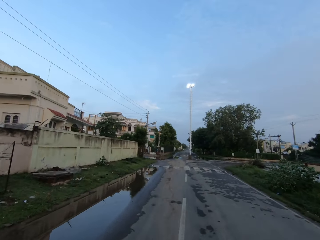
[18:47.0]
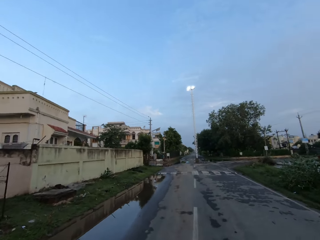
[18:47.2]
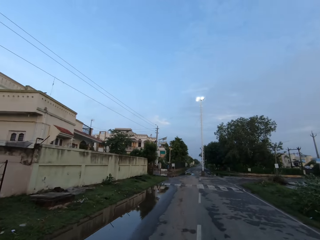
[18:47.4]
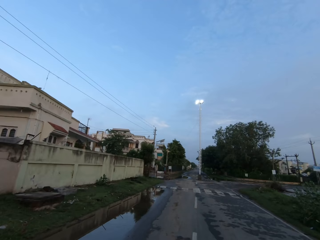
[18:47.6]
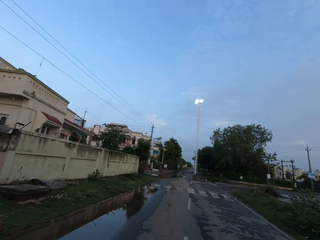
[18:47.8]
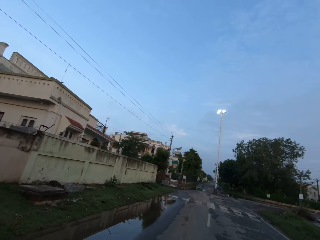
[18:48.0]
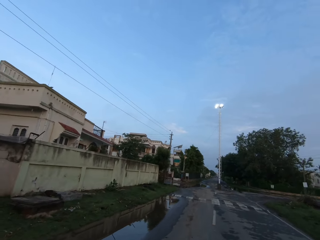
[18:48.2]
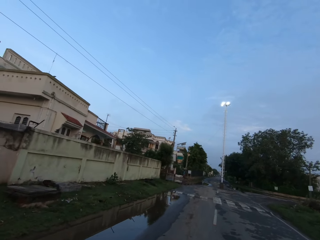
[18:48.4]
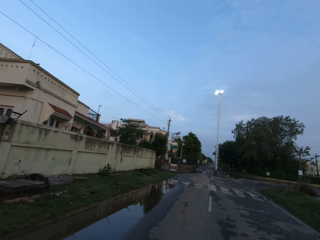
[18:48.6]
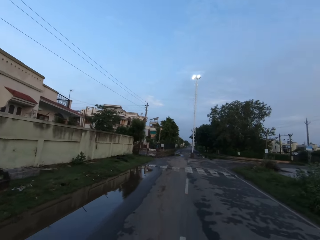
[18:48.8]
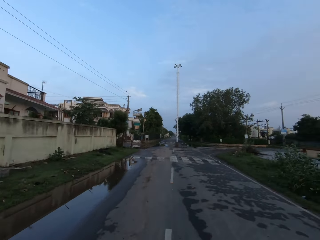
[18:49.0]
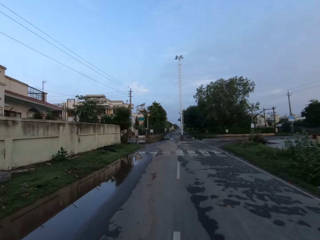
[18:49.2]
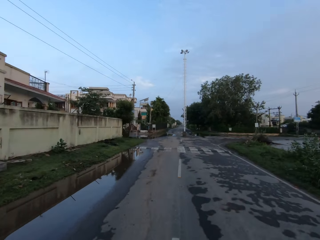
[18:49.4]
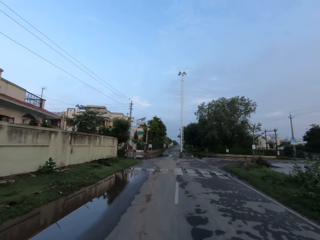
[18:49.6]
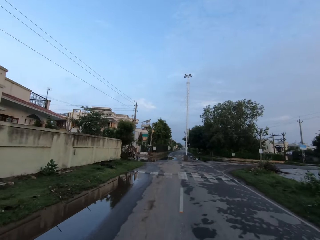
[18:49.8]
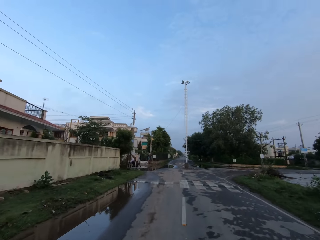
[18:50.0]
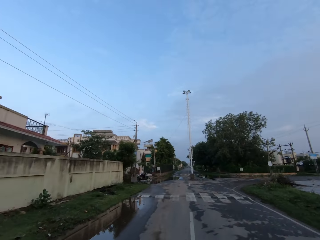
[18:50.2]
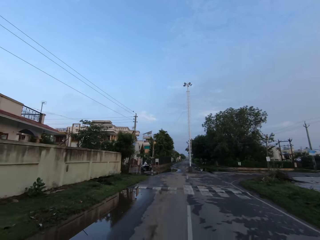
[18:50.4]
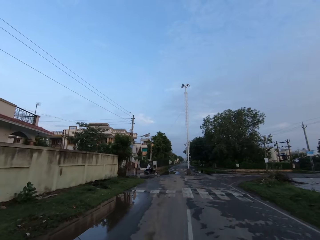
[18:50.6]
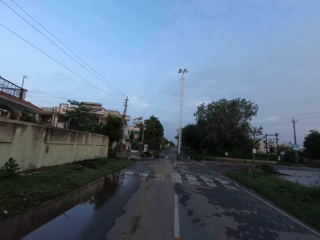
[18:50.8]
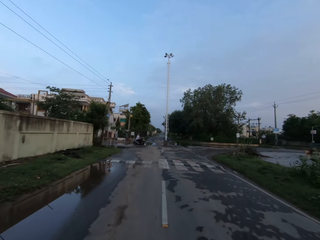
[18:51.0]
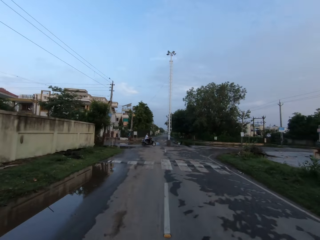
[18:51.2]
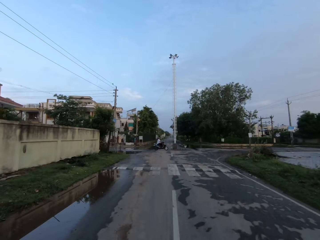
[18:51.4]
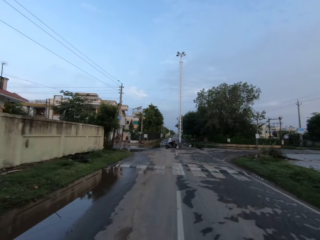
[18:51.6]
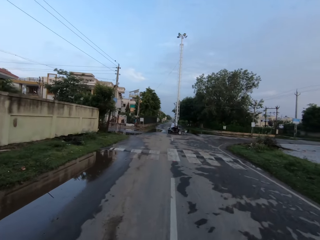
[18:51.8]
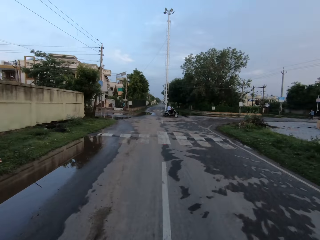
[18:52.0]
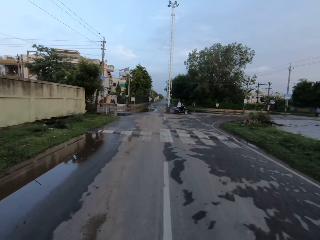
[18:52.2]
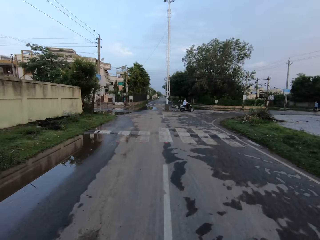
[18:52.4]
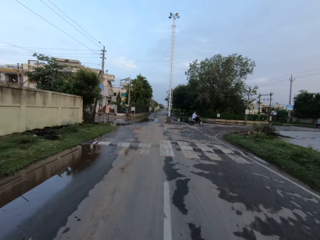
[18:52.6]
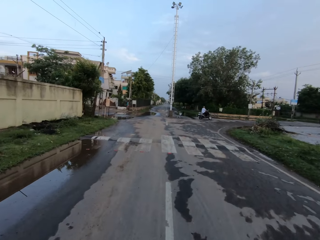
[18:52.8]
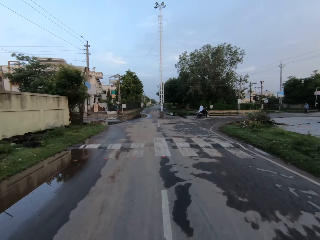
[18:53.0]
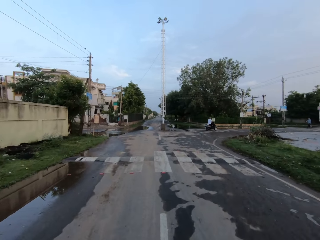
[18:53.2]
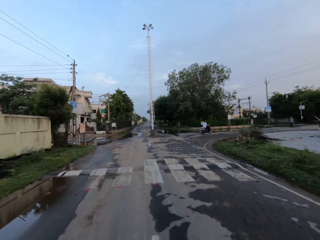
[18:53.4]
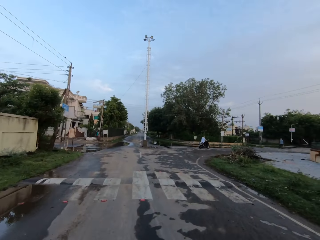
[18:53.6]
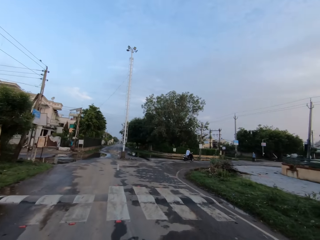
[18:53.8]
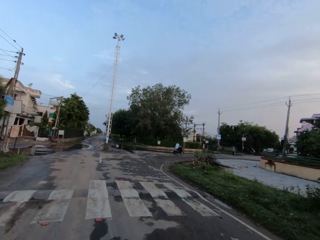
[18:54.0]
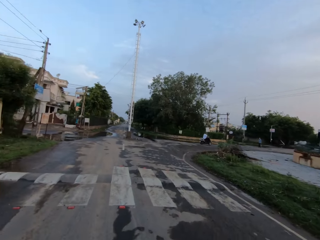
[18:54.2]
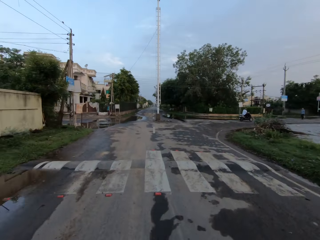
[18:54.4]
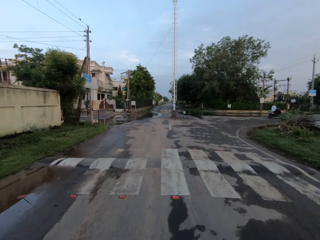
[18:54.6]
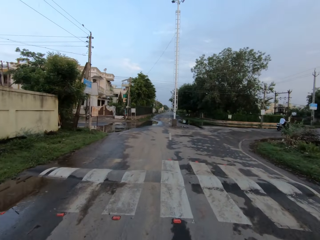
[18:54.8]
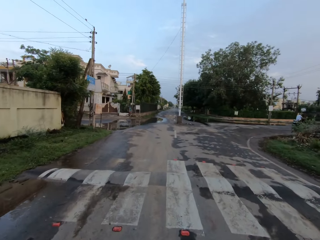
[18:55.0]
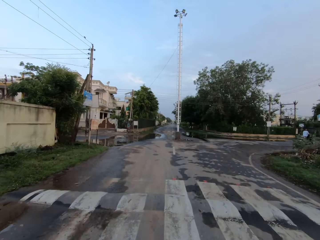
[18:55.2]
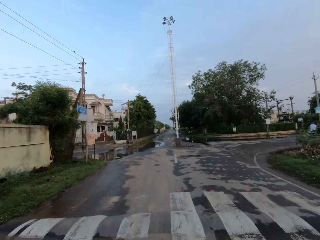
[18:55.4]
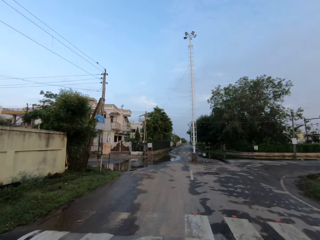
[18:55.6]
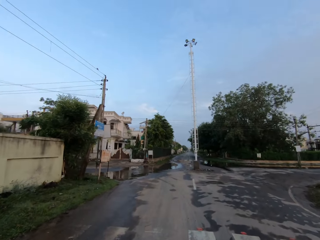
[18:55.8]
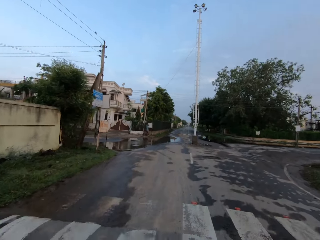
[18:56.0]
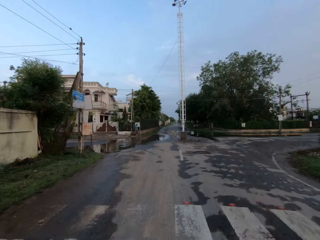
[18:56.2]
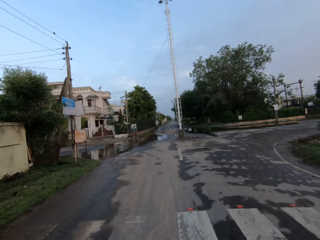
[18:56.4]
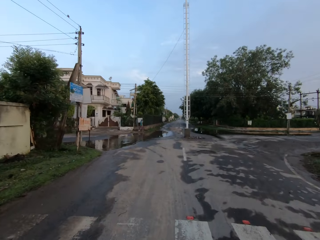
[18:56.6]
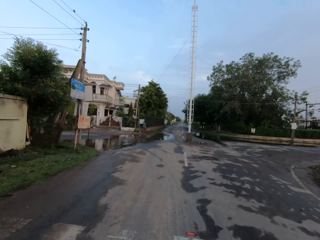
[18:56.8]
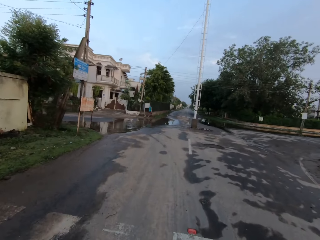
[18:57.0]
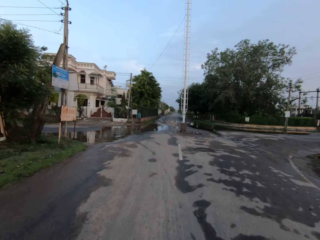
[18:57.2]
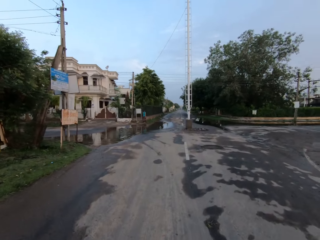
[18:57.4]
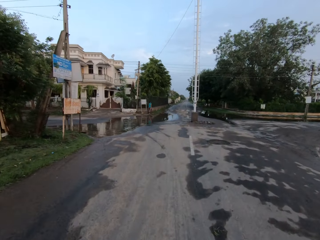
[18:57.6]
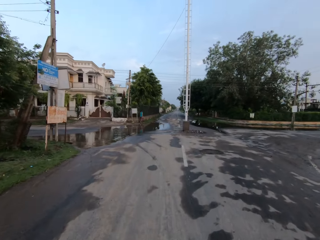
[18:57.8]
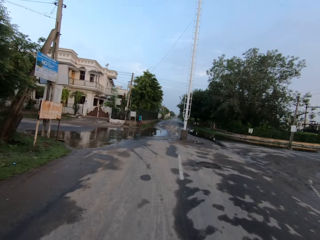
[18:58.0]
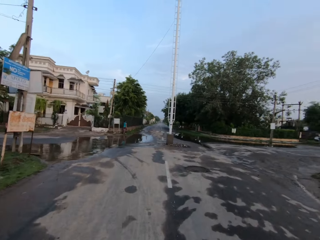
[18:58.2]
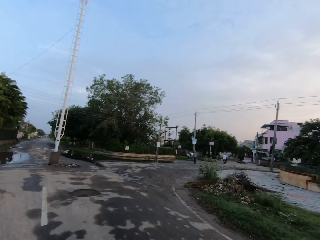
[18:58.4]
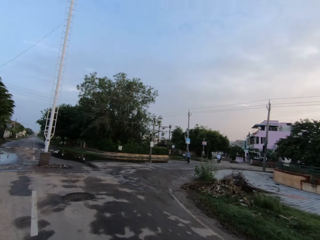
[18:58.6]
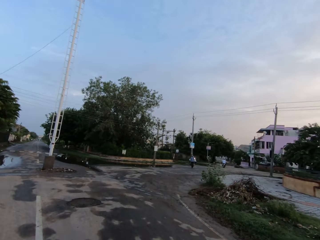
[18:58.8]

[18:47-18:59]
The man speaks to the camera wearer. The camera wearer speaks to the man.

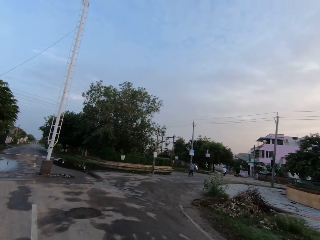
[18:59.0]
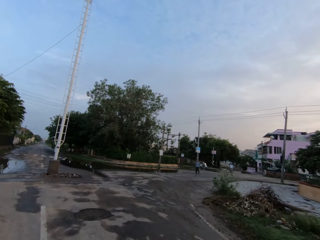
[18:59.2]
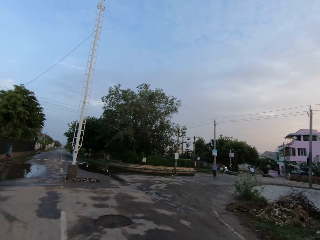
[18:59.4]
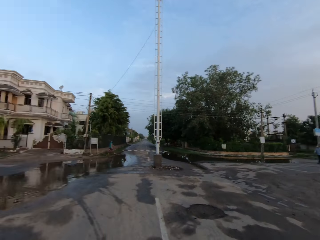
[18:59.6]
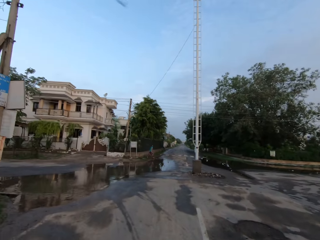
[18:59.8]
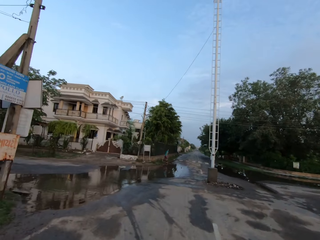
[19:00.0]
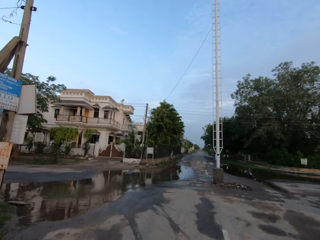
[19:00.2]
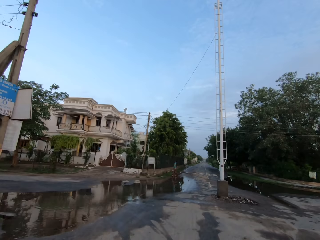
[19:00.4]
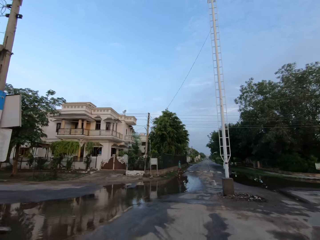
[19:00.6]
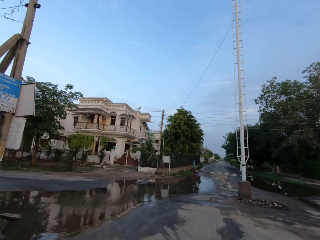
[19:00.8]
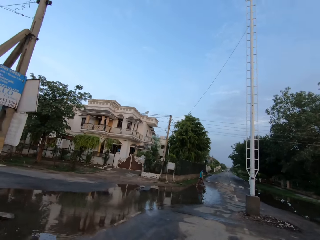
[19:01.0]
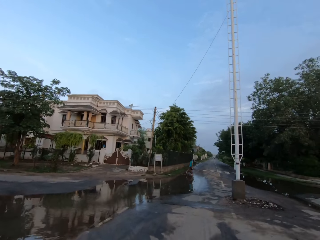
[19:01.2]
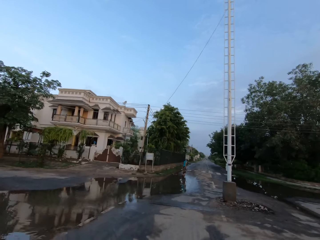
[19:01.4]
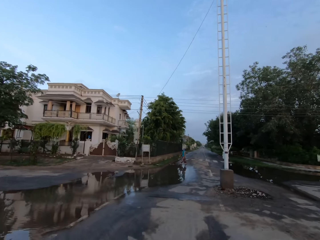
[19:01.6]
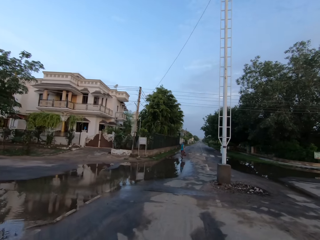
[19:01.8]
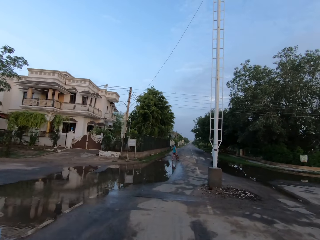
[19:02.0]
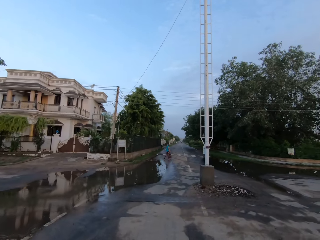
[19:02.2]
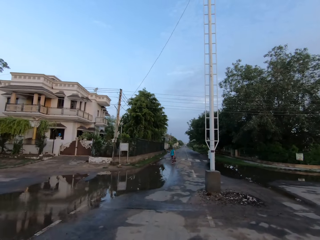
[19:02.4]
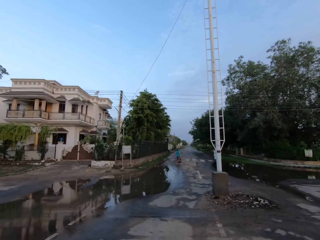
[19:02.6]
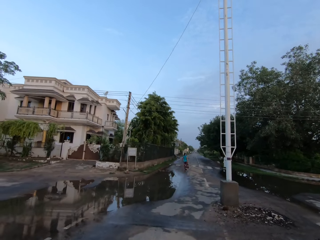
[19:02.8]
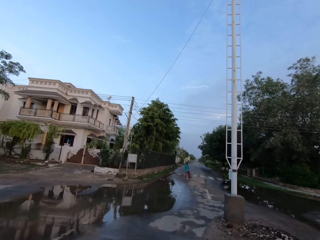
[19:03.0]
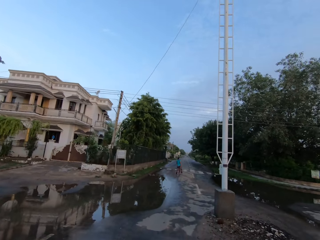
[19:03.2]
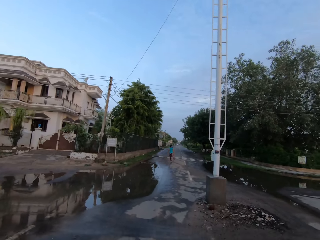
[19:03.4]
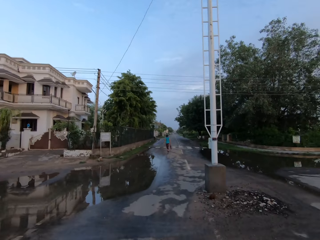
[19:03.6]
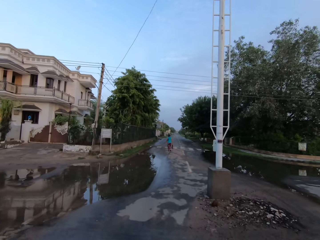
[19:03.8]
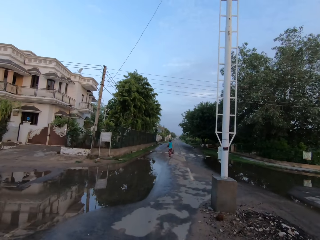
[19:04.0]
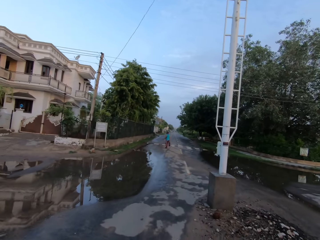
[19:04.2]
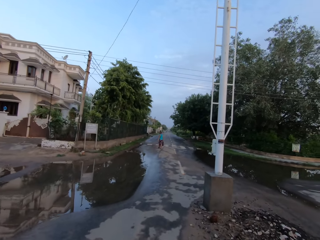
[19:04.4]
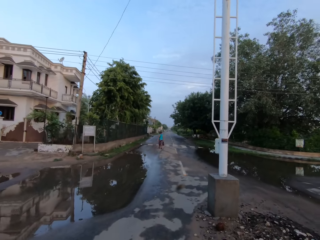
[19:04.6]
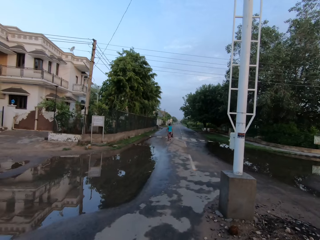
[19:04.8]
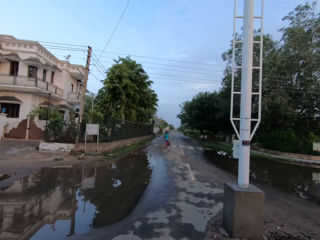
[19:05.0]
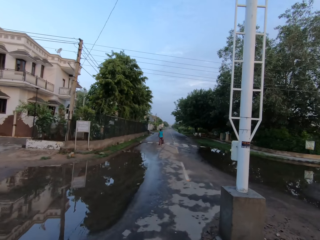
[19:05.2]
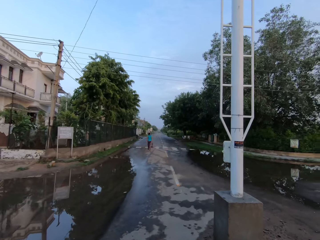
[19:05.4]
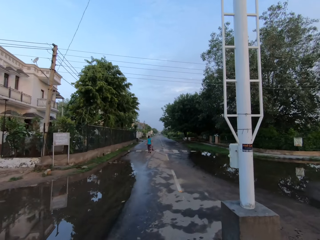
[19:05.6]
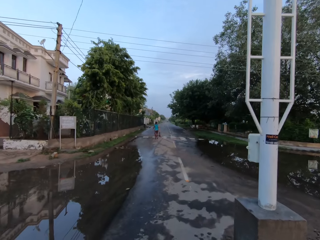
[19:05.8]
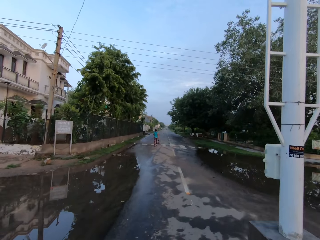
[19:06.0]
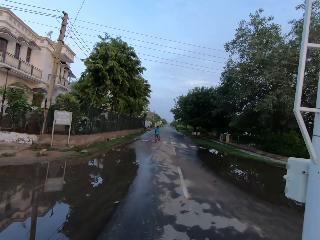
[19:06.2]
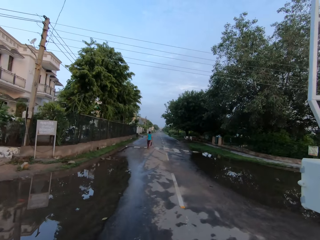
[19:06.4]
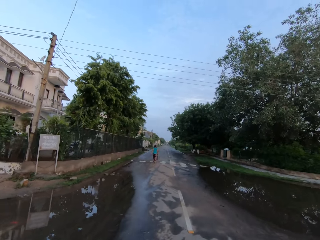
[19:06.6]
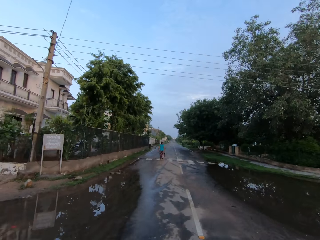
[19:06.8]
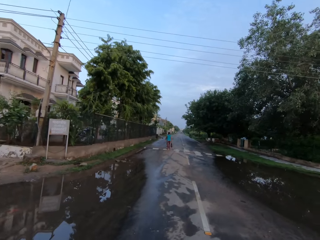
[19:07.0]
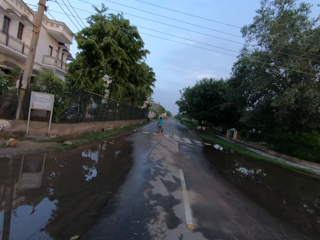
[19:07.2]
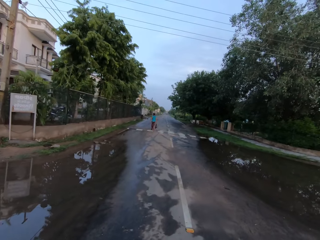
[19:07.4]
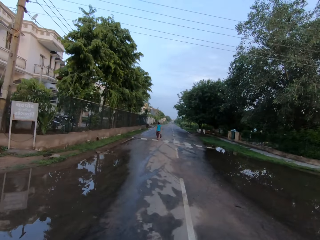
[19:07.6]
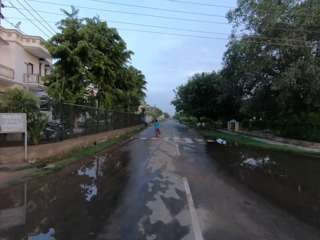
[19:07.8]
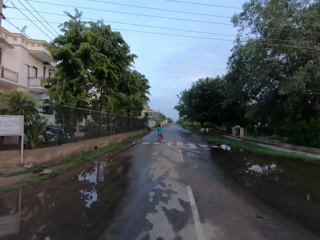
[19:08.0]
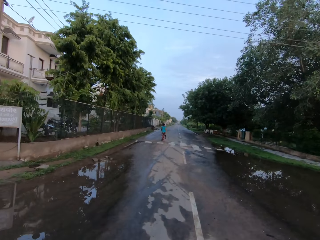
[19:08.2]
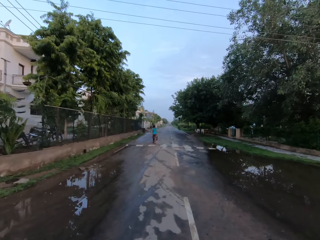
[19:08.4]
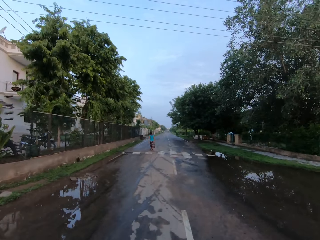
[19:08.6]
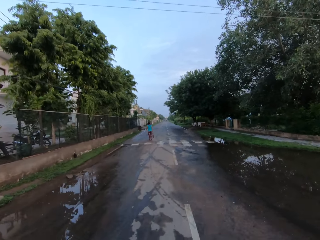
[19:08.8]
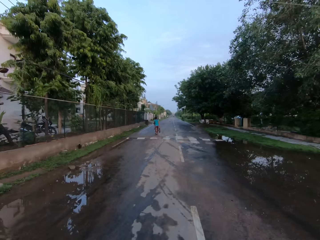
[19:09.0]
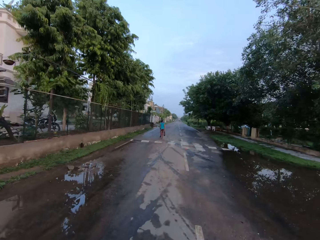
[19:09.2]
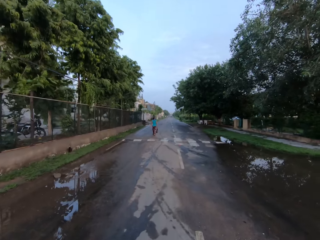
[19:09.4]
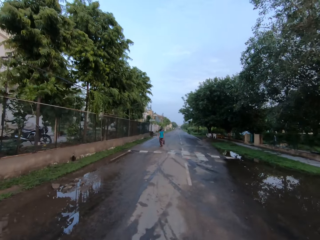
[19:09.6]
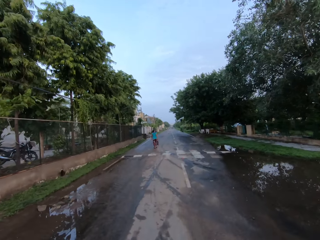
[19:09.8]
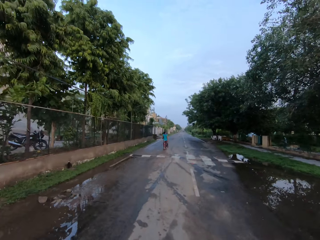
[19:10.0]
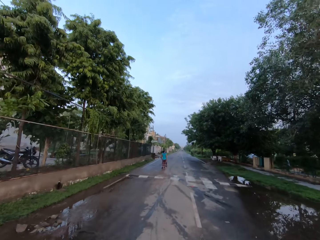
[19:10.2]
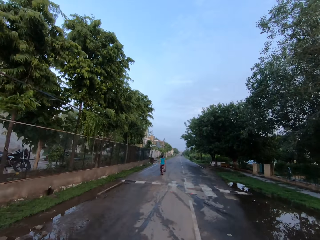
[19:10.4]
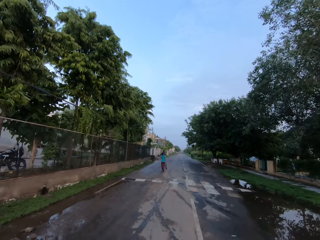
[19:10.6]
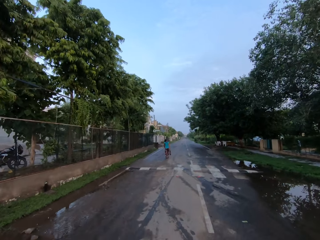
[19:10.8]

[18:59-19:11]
The man speaks to the camera wearer. The man speaks to the camera wearer again. The camera wearer speaks to the man. The man speaks to the camera wearer. The camera wearer speaks to the man.
